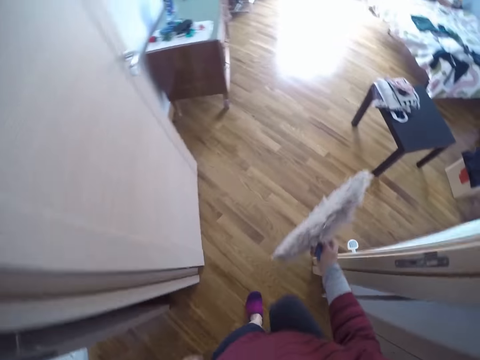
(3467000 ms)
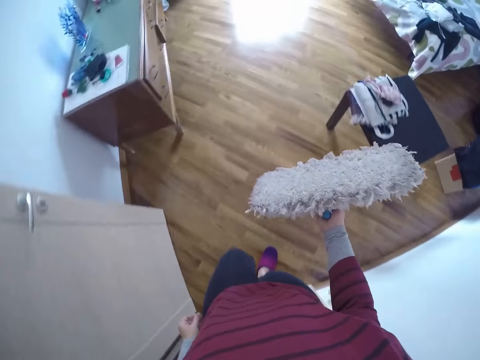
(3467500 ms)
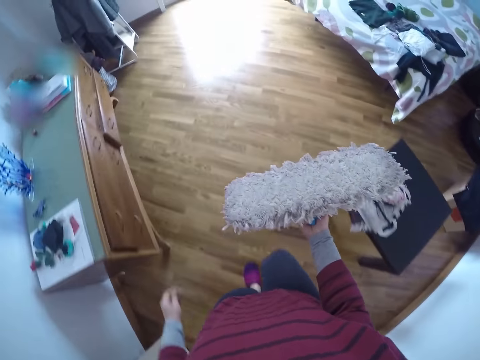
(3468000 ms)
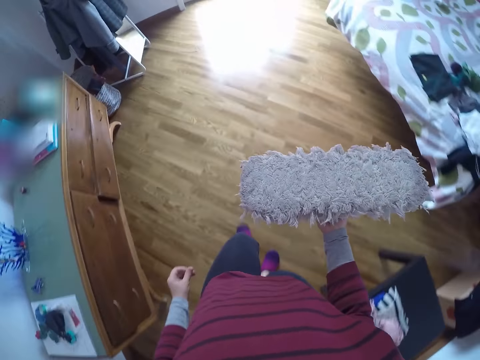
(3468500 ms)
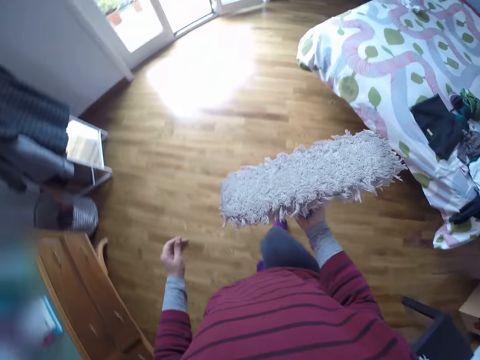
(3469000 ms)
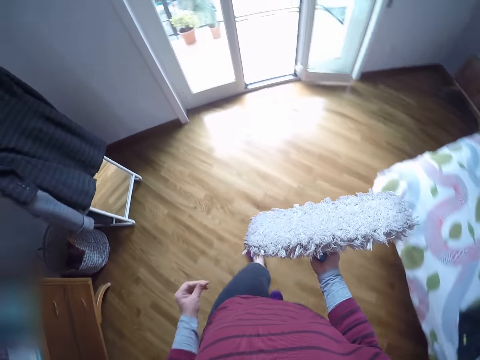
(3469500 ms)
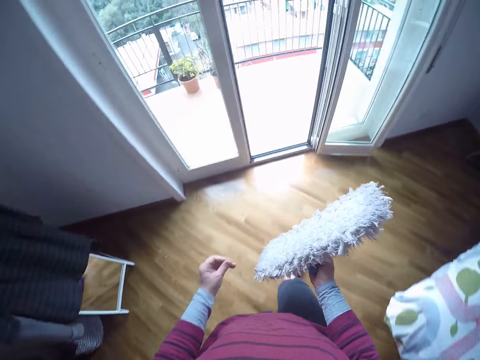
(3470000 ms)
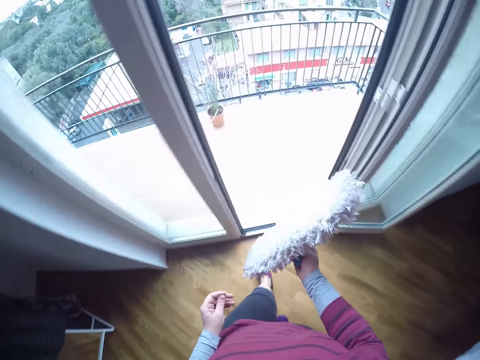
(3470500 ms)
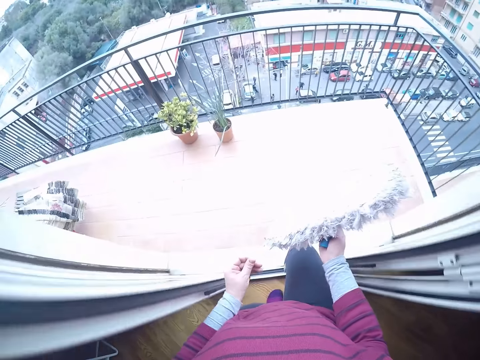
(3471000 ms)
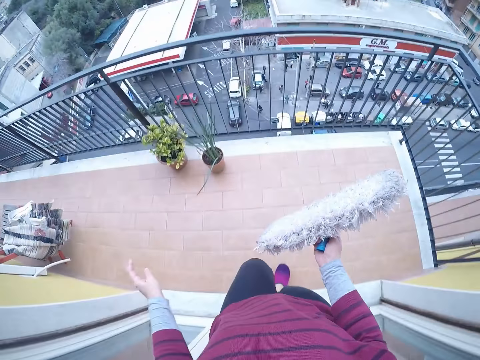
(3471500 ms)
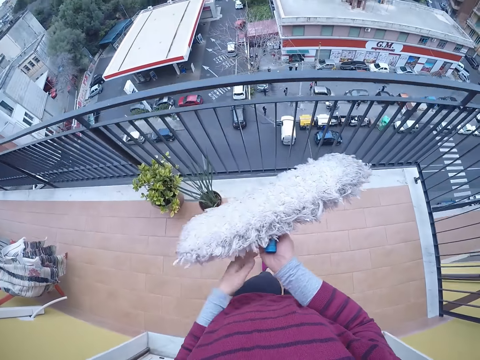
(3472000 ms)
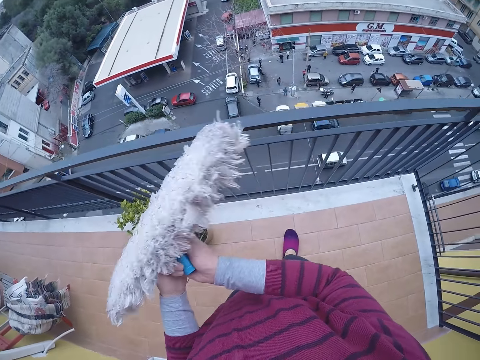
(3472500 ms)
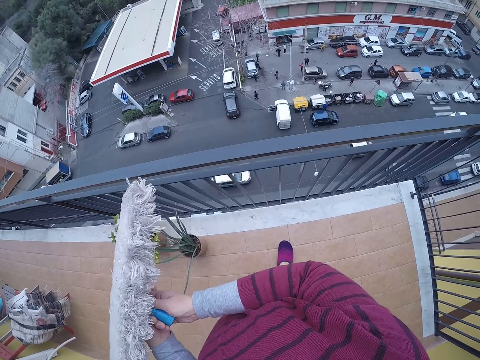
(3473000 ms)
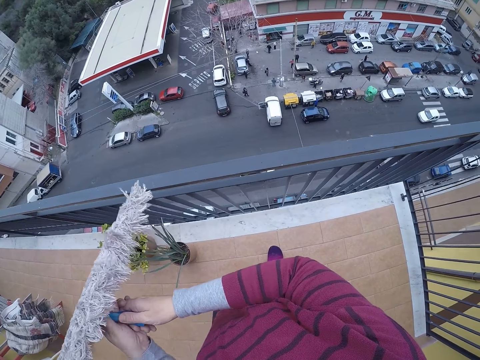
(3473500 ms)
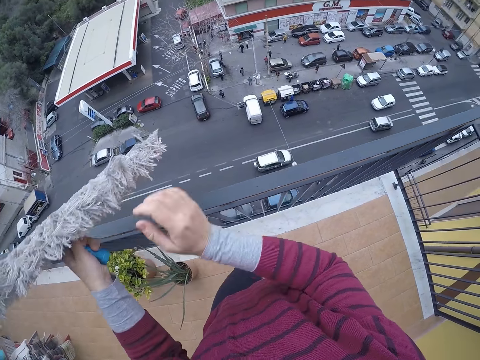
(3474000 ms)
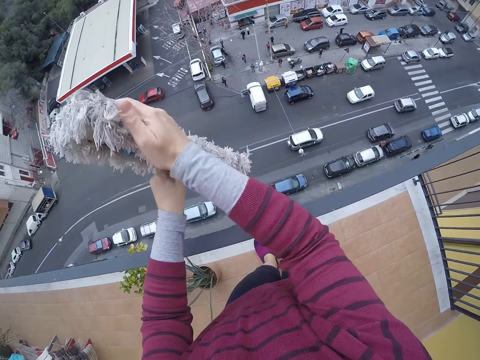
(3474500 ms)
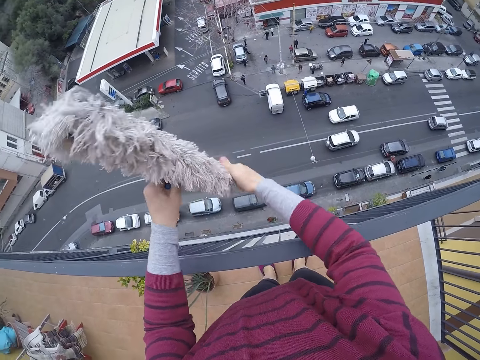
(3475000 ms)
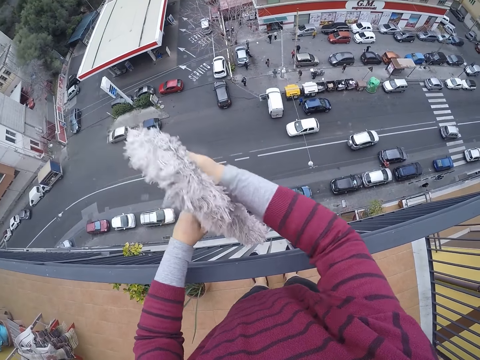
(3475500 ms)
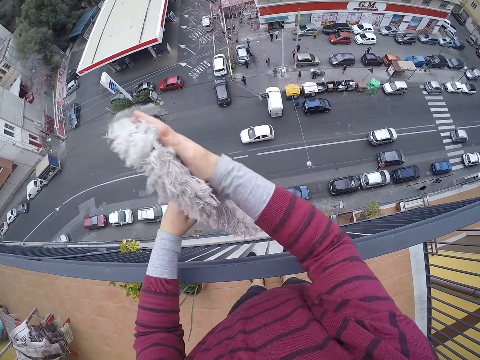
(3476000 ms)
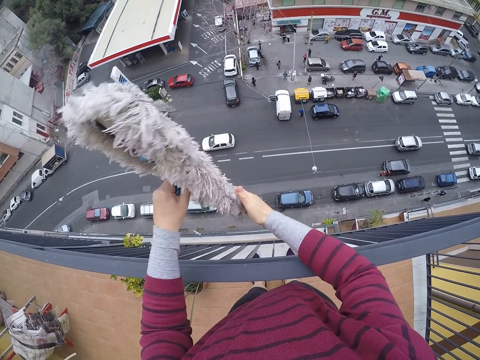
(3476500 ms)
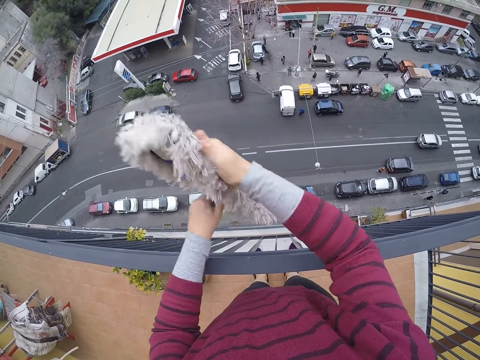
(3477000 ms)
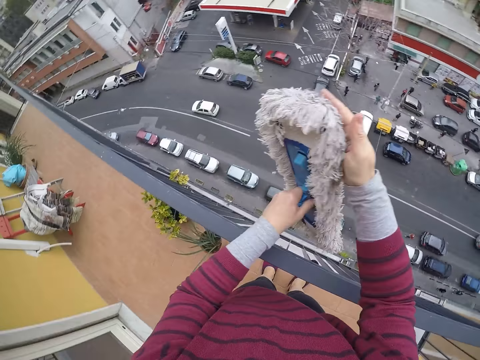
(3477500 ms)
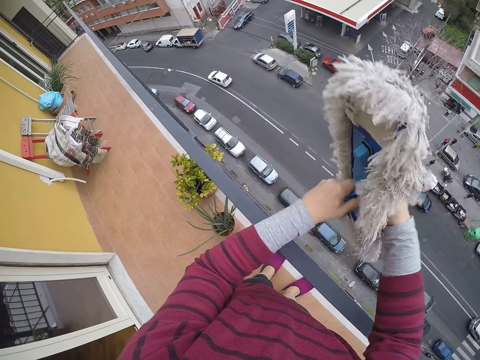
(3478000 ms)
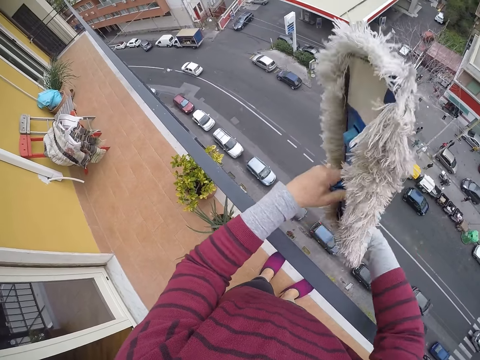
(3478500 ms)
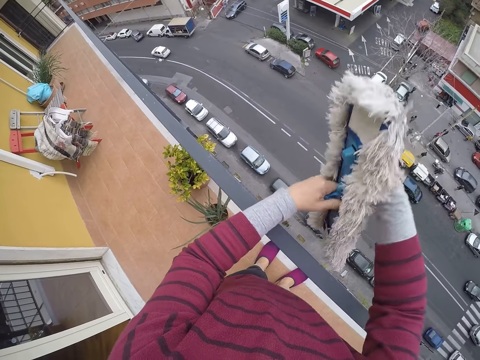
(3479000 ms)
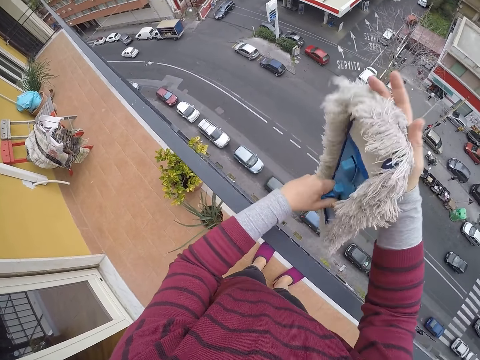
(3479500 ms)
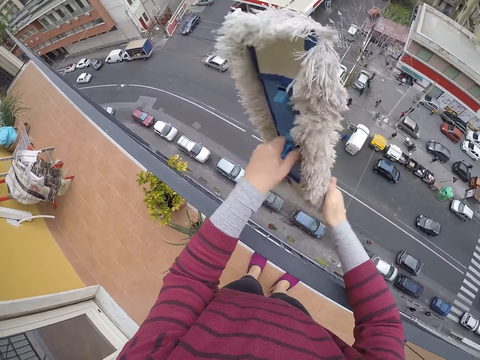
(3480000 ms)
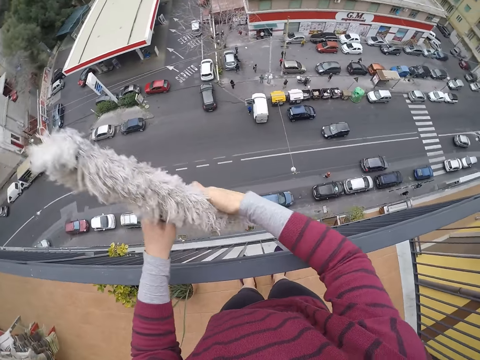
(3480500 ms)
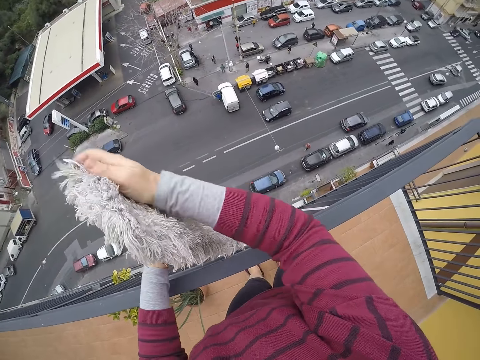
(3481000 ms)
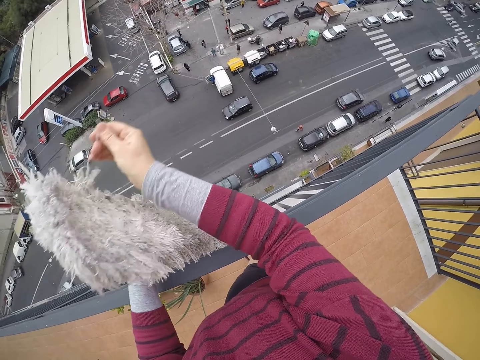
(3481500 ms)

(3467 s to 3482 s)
The camera wearer stops cleaning with the brush in her right hand. She picks up the mop, walks outside the apartment, and wipes dirt off the brush with her right hand.

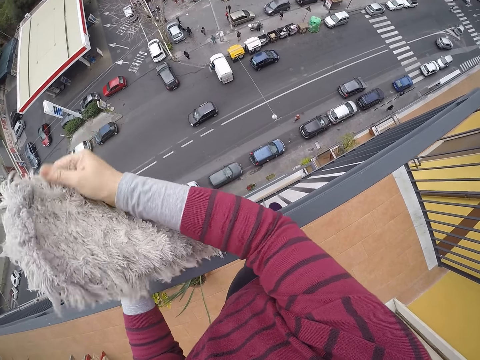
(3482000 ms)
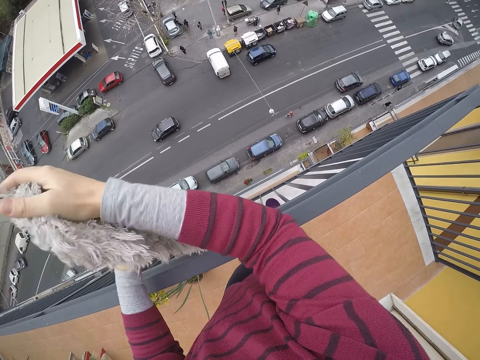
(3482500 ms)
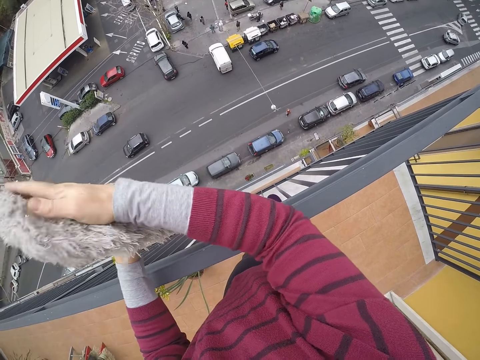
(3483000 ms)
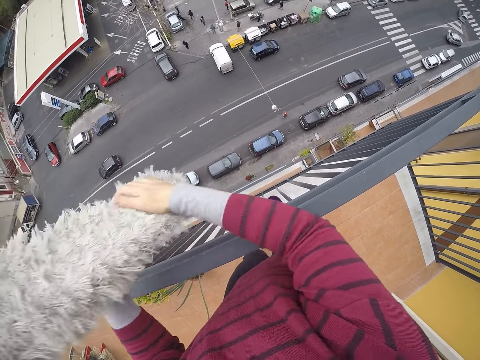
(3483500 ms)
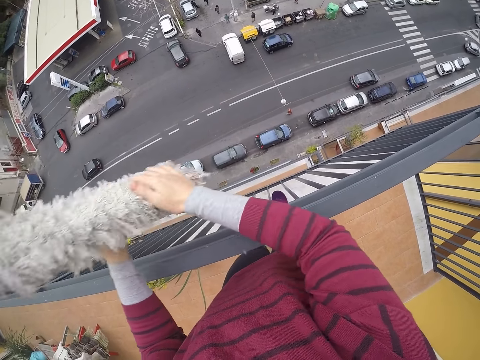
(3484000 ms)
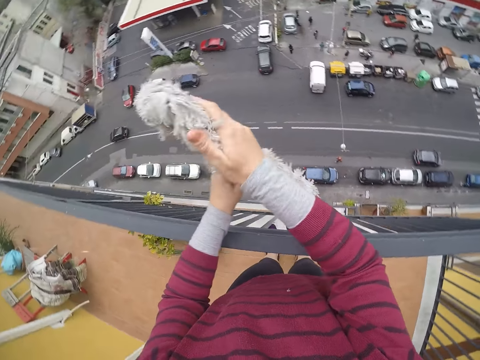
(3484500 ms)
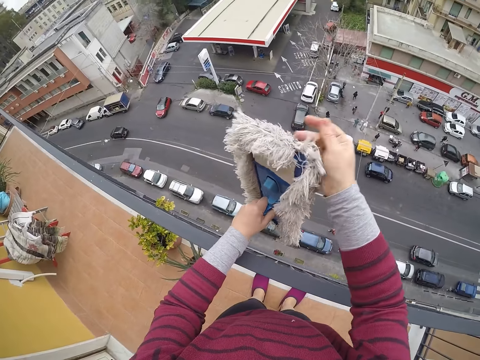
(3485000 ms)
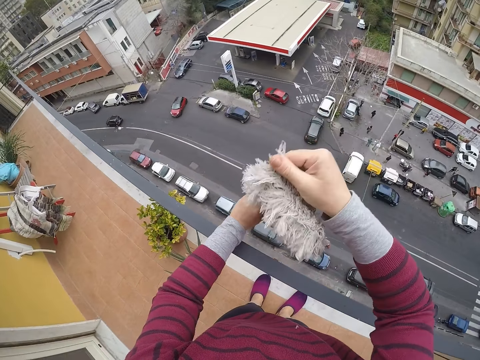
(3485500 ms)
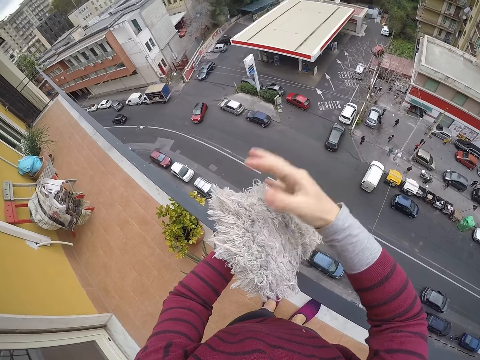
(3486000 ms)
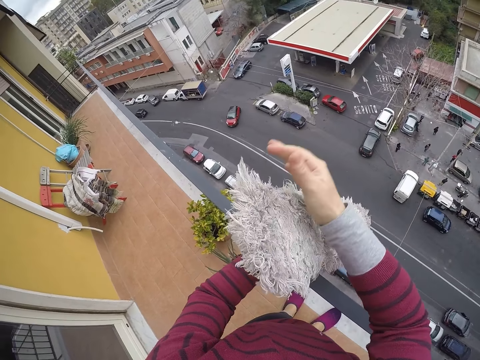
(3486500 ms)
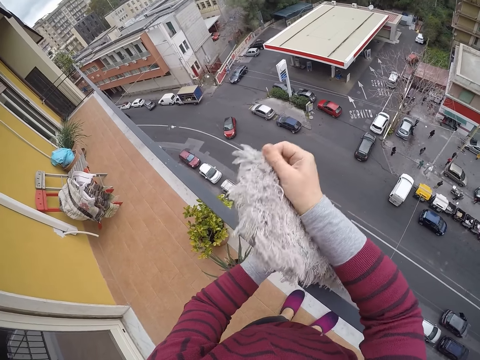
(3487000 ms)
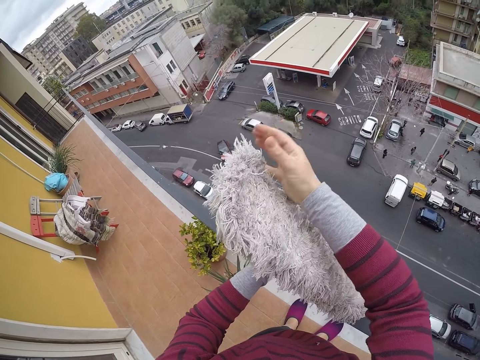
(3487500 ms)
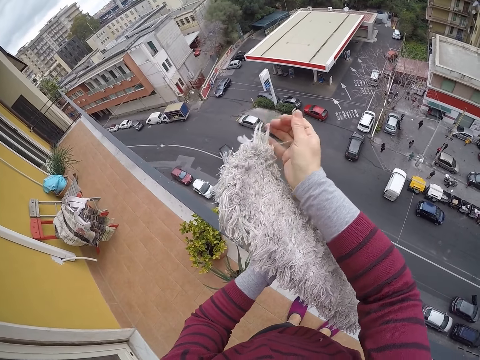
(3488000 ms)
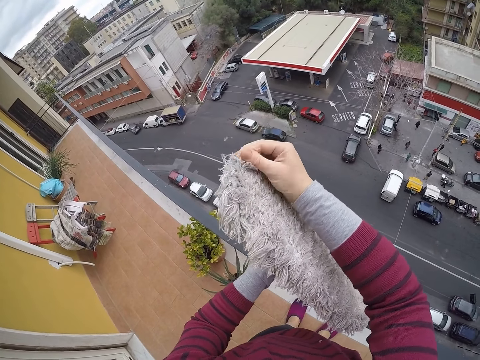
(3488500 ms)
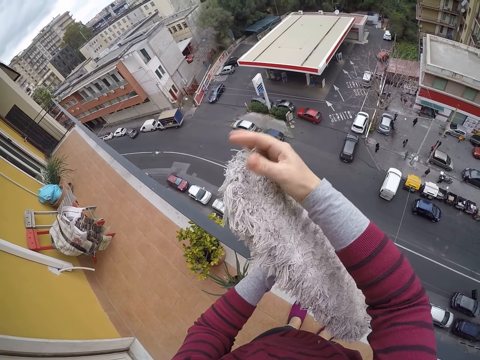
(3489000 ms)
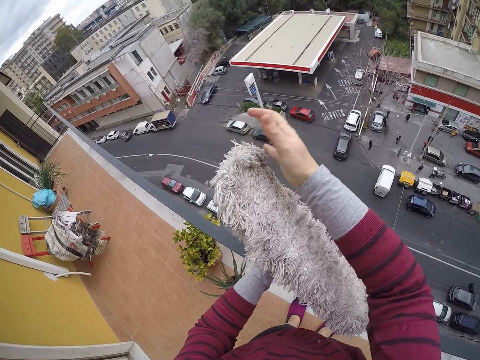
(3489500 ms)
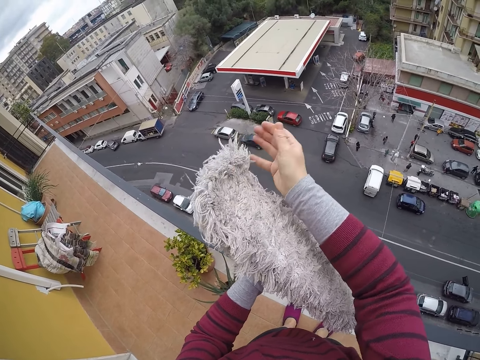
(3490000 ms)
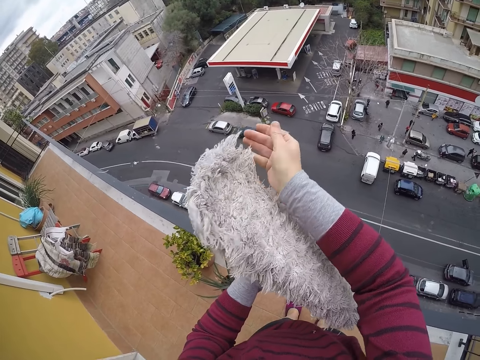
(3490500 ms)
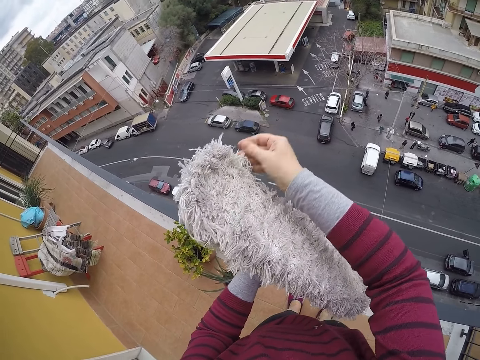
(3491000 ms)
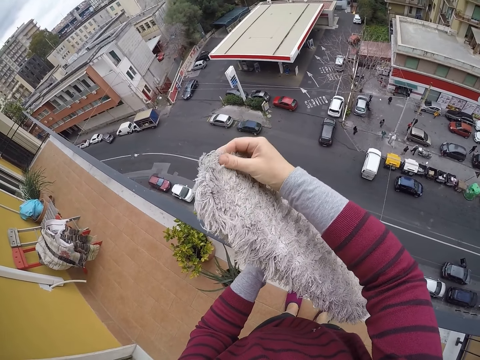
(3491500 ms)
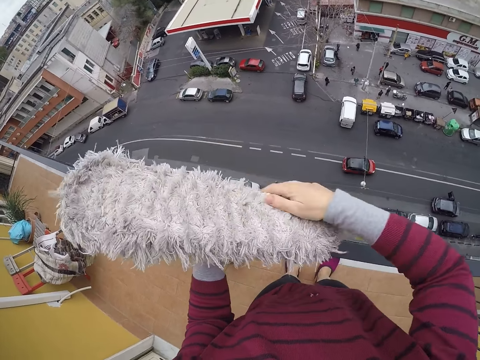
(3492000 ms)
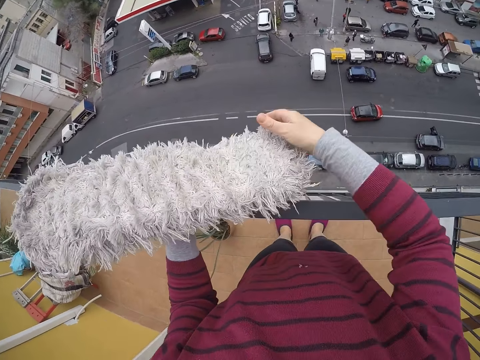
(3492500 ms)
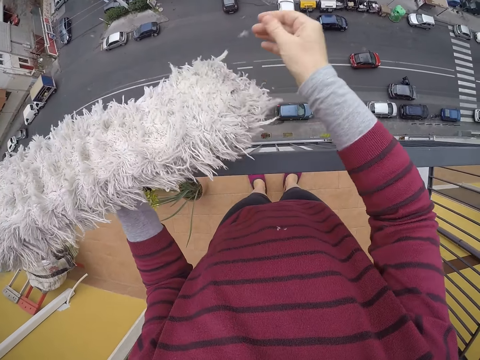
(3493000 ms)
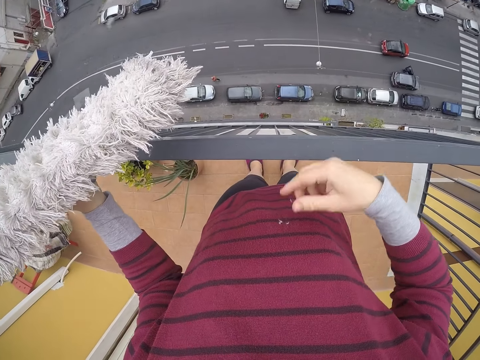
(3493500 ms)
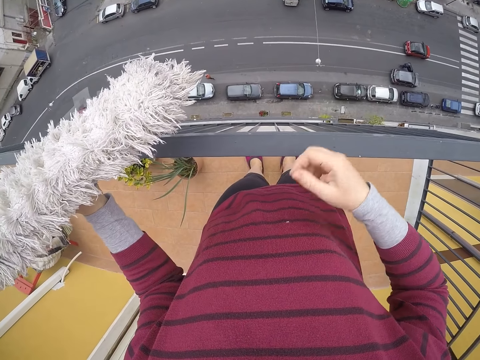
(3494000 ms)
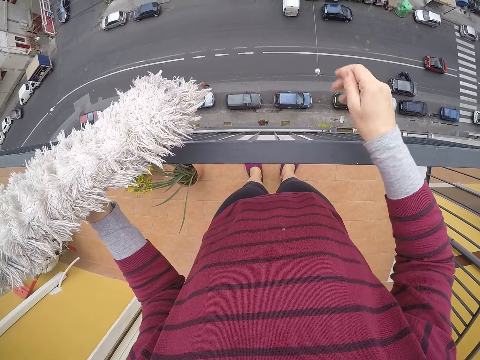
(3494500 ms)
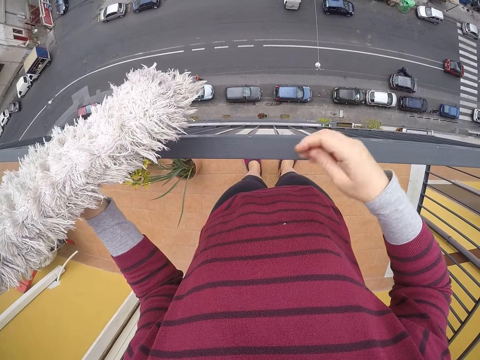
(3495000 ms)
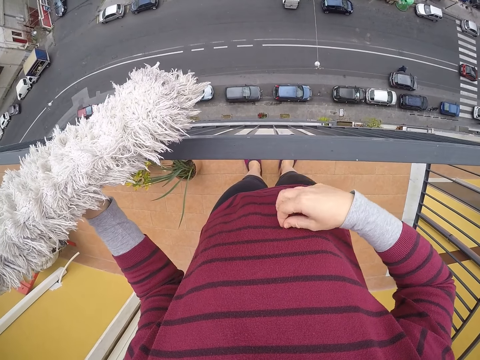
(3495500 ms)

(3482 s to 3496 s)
The camera wearer removes dirt from her cloth with her right hand.
